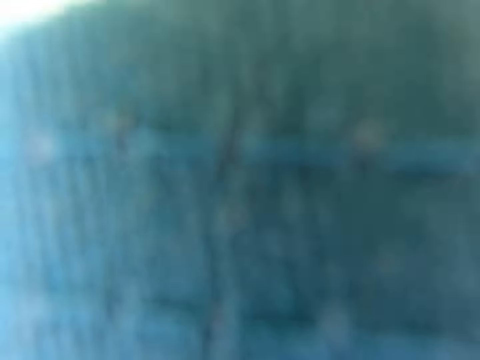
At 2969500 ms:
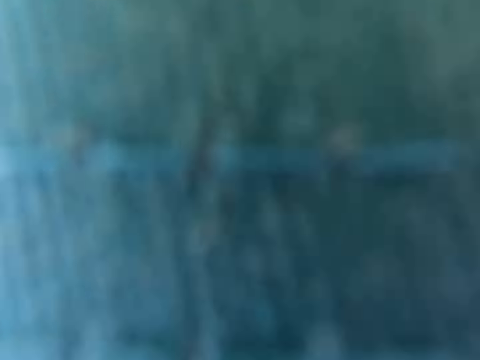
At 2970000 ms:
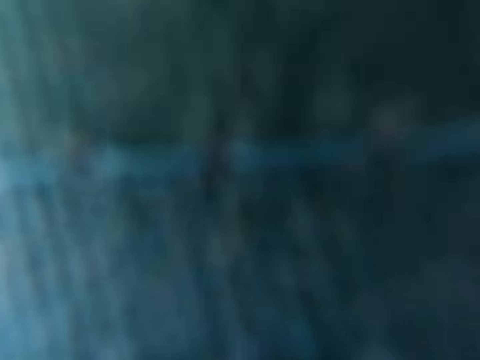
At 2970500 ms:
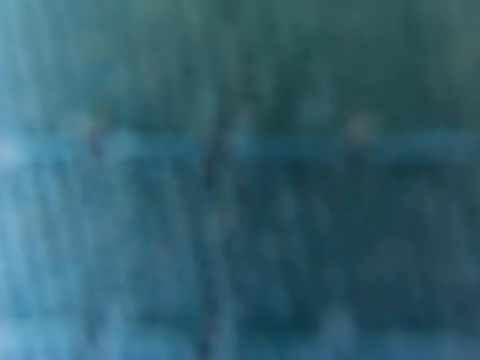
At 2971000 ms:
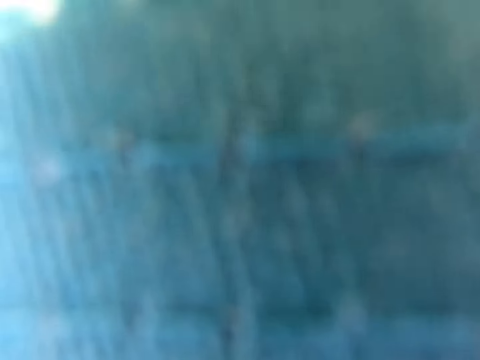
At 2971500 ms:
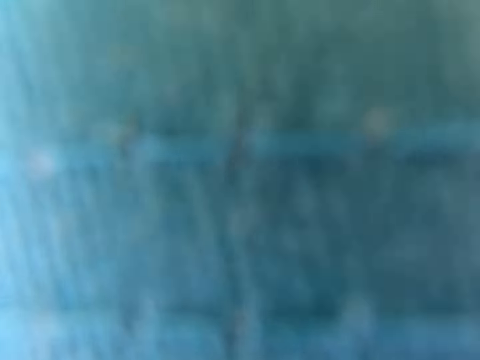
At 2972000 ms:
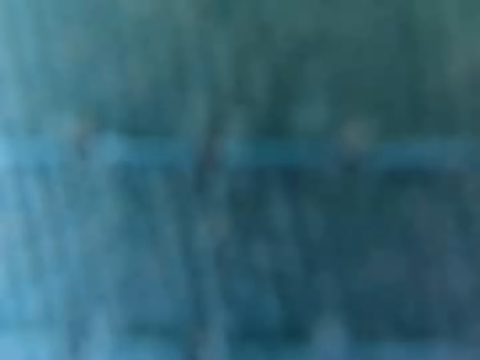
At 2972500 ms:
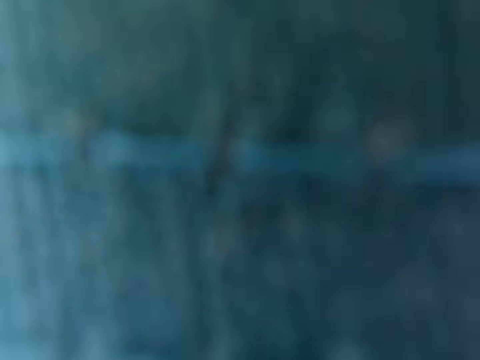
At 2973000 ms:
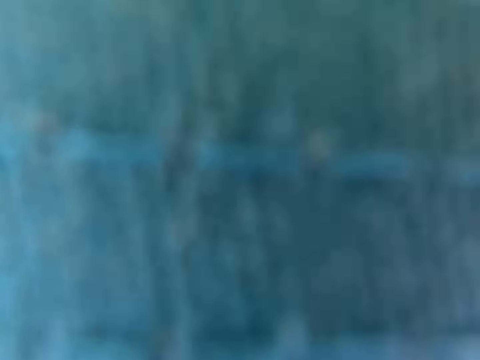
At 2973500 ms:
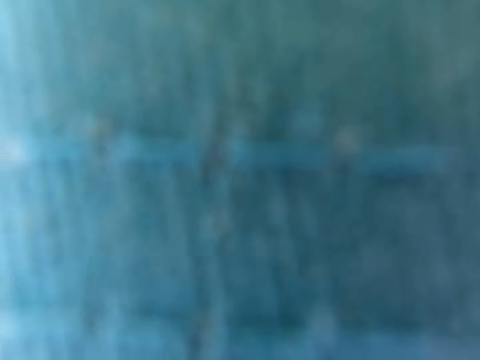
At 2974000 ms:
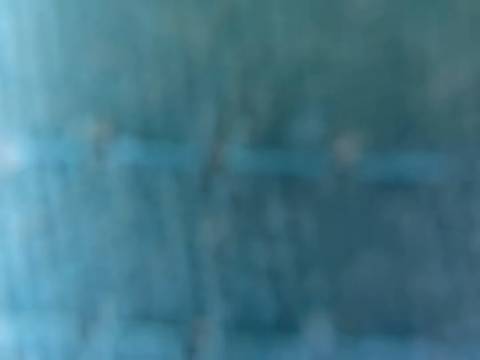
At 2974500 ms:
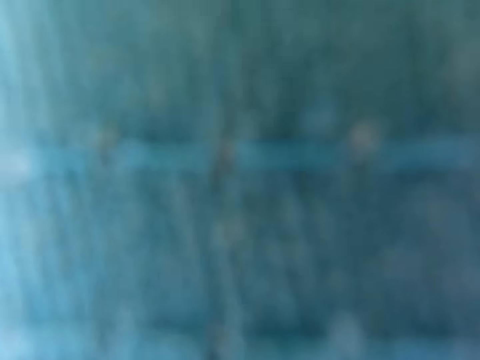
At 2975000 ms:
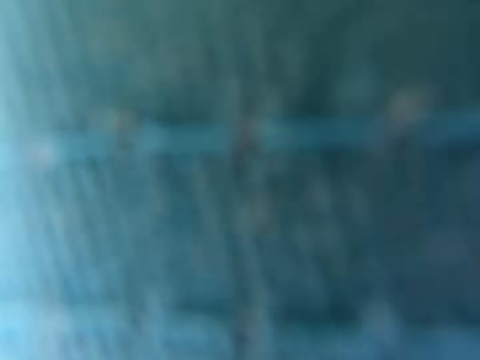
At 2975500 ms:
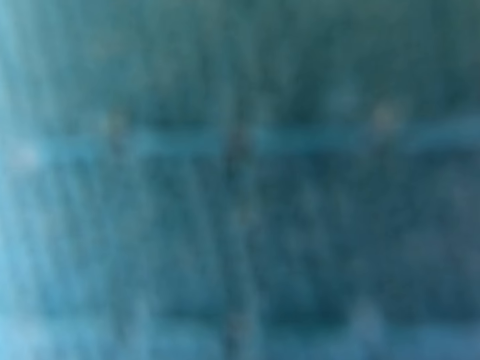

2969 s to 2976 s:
The camera wearer walks around on the golf club compound.

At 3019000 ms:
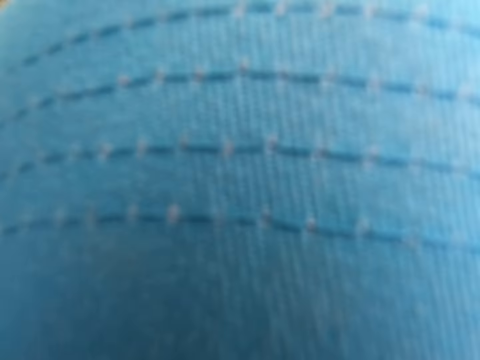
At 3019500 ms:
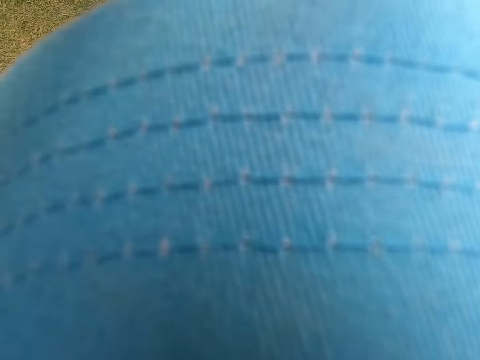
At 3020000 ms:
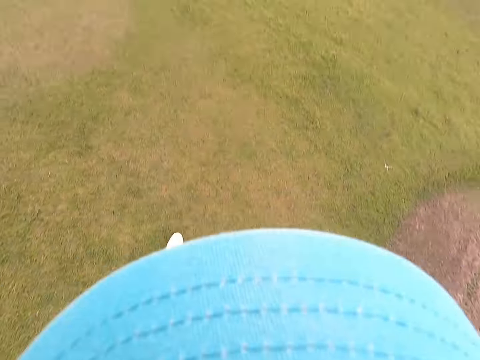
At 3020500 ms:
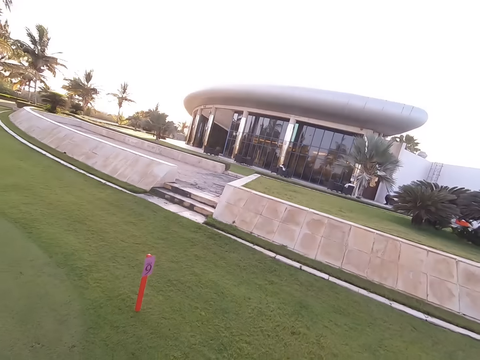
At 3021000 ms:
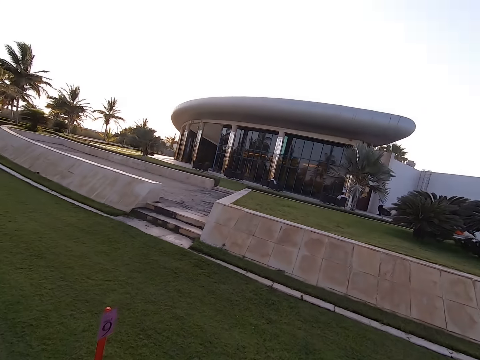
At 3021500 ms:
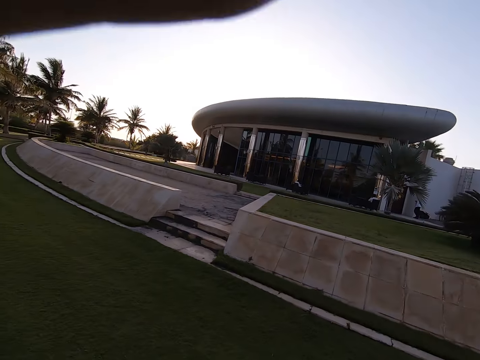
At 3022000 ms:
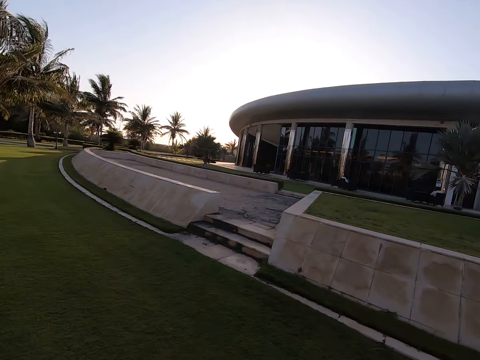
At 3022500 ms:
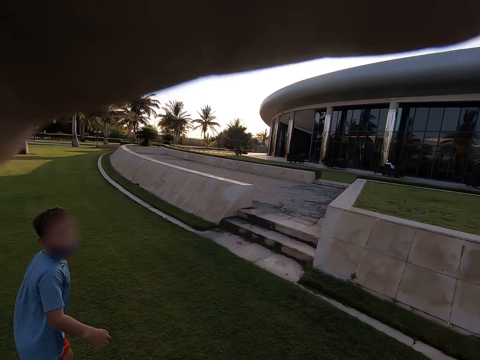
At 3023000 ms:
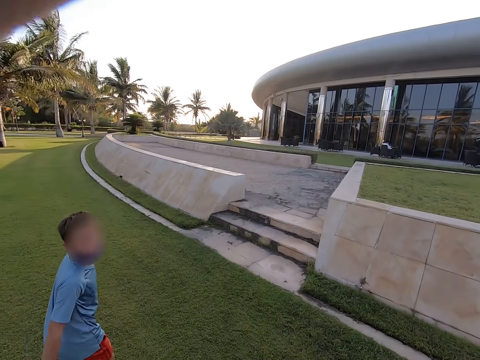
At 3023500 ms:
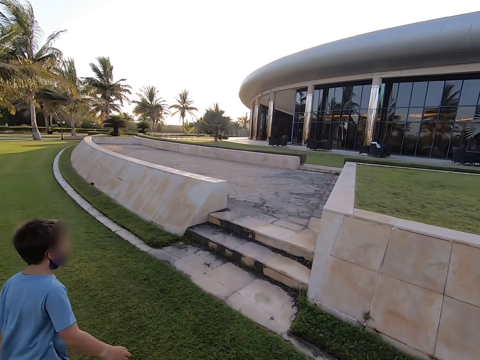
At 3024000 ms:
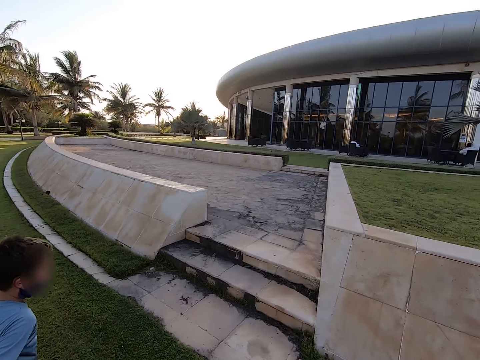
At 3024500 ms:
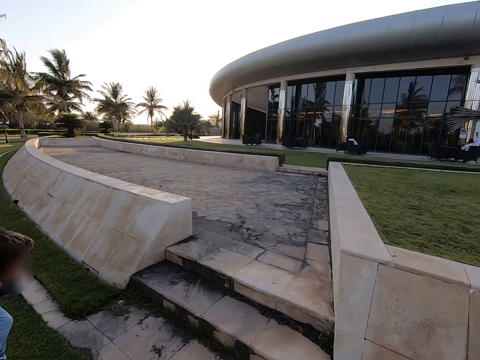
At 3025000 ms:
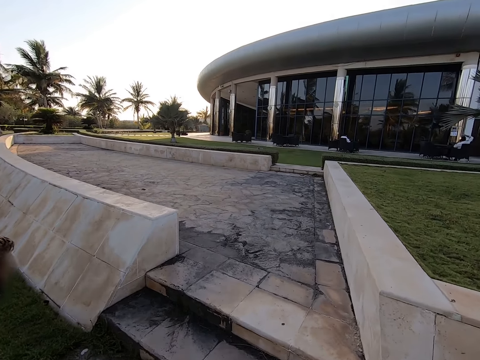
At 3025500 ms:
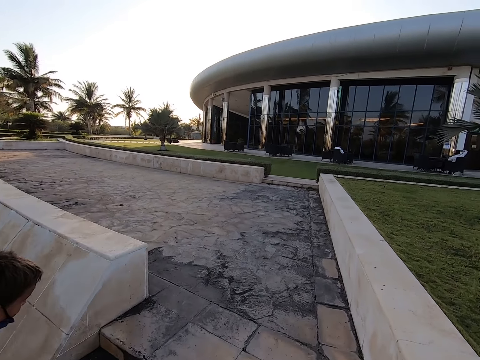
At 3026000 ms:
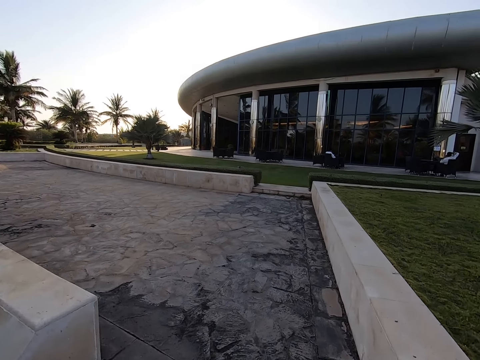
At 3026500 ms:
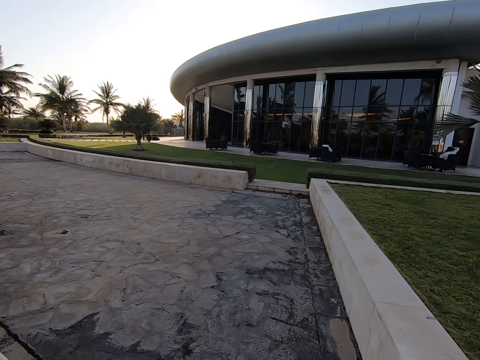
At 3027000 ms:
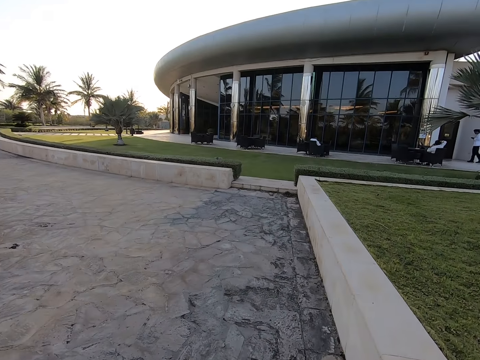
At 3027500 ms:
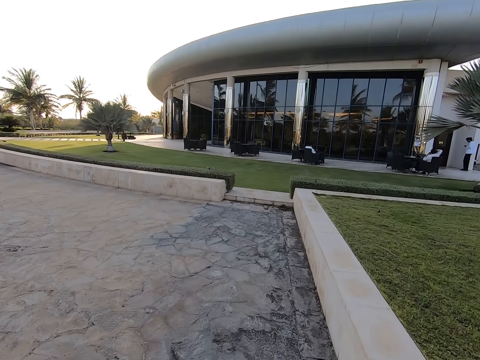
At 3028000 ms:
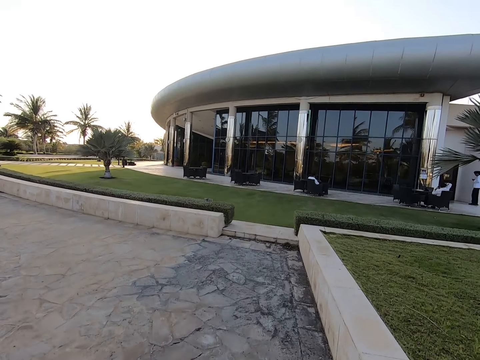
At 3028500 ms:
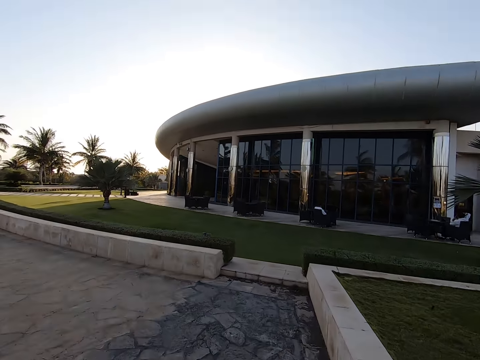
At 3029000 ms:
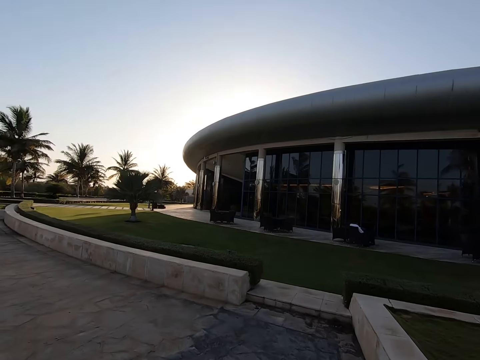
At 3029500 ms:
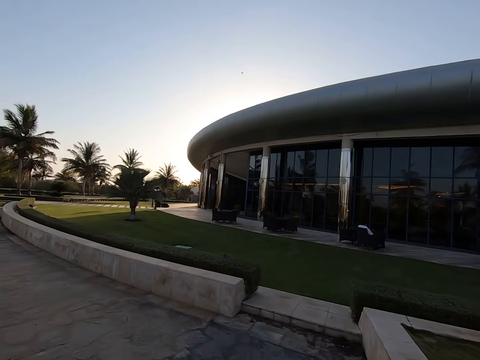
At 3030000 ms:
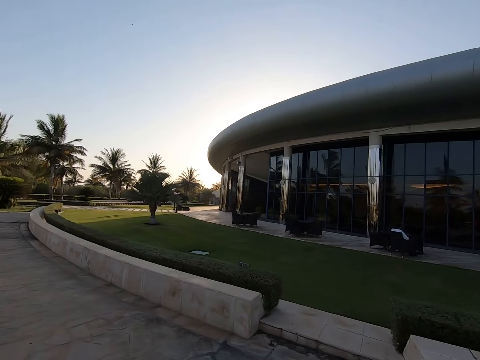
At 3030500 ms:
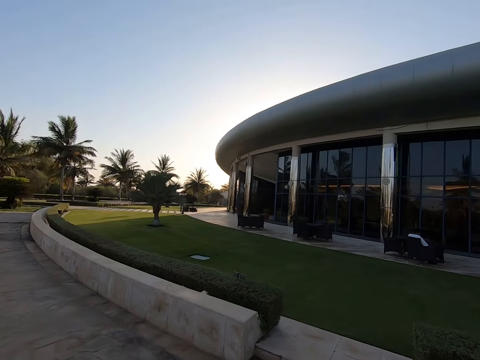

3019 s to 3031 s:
The camera wearer walks towards the building. They adjust the camera. A person looks at the camera wearer. The person walks around. The camera wearer walks towards the building. They walk around.

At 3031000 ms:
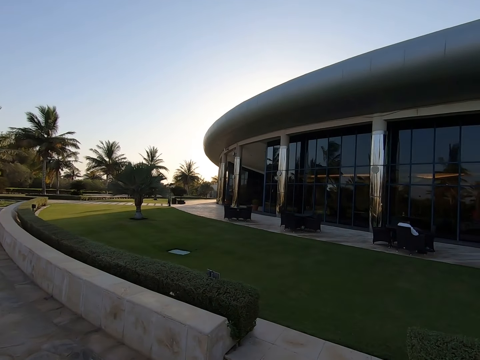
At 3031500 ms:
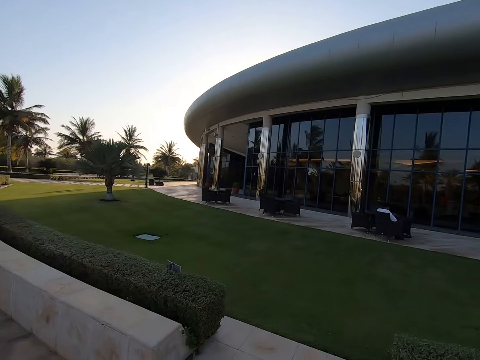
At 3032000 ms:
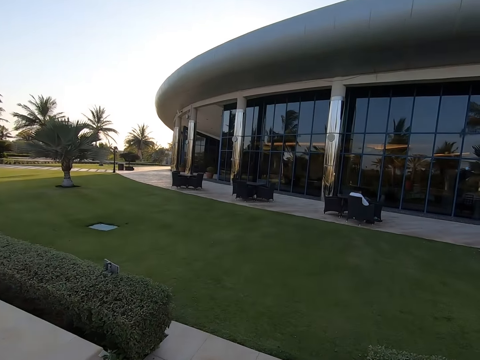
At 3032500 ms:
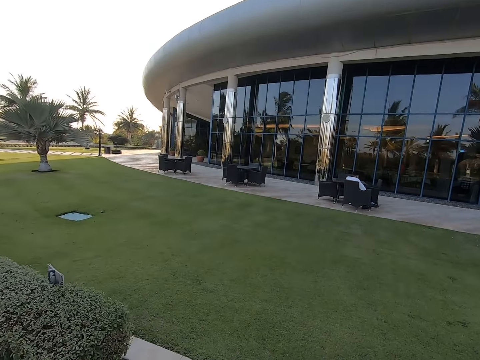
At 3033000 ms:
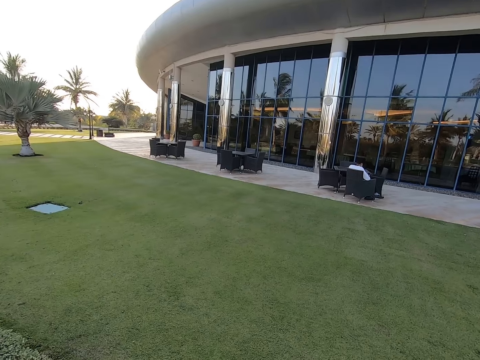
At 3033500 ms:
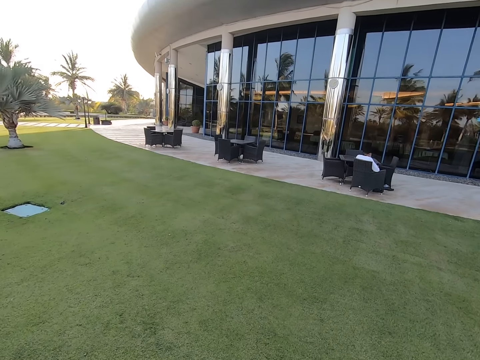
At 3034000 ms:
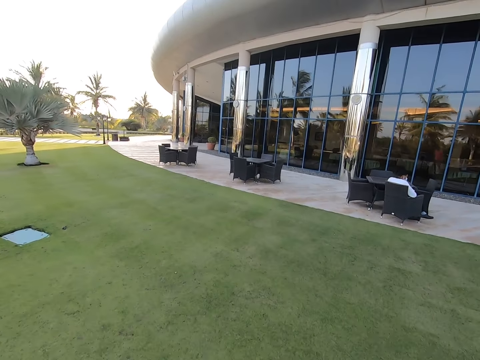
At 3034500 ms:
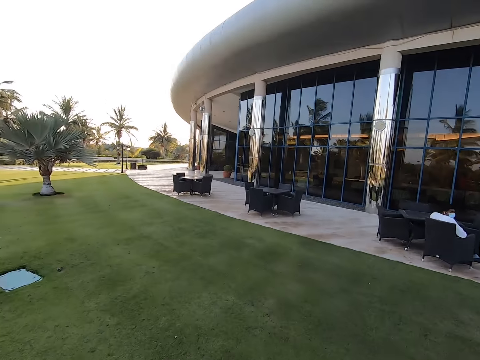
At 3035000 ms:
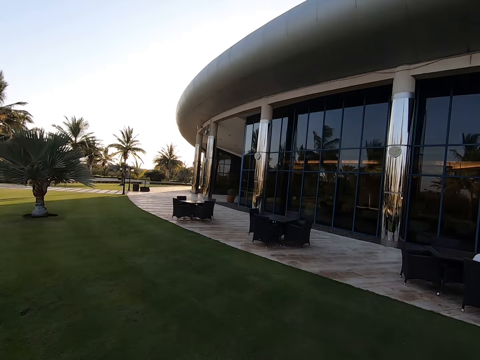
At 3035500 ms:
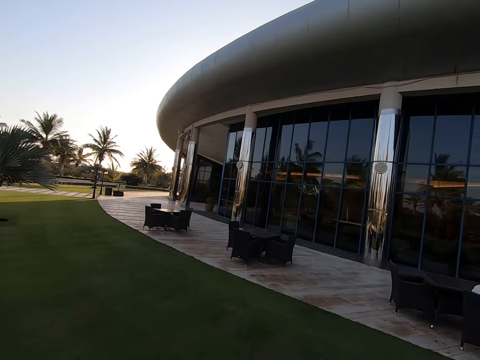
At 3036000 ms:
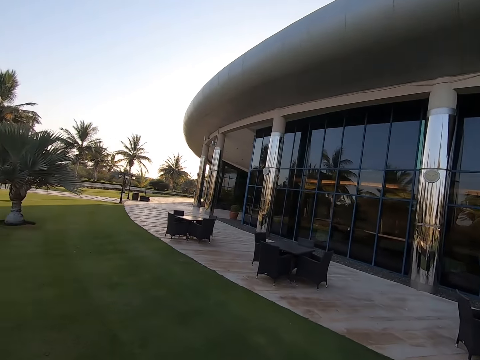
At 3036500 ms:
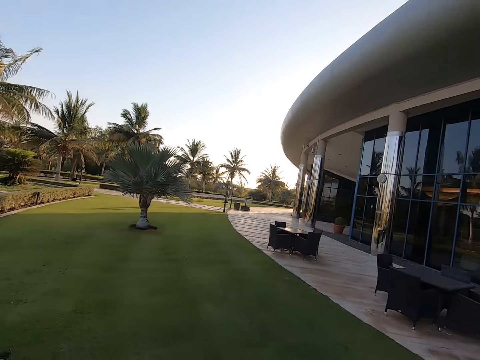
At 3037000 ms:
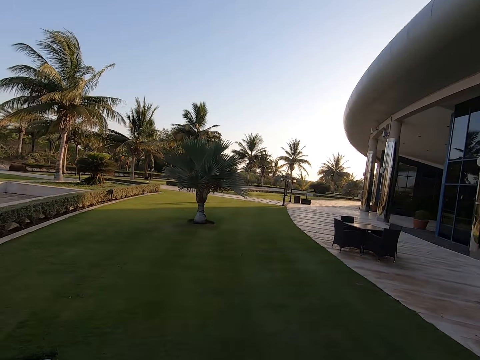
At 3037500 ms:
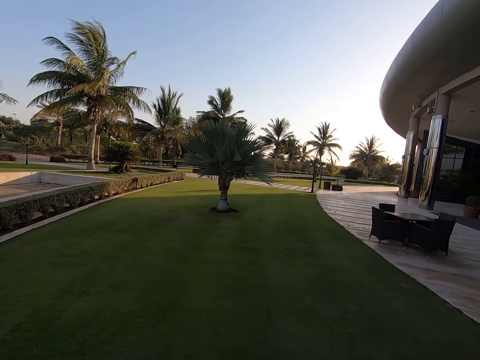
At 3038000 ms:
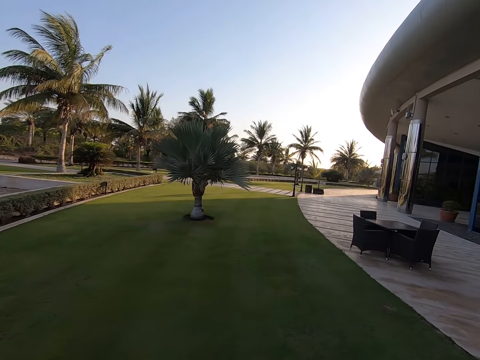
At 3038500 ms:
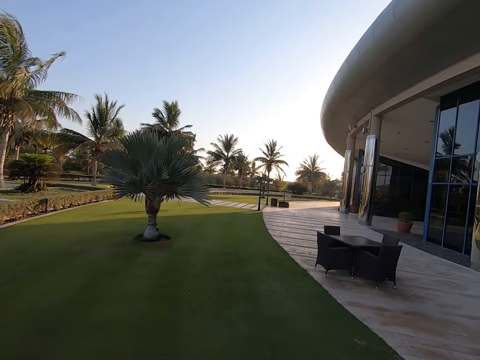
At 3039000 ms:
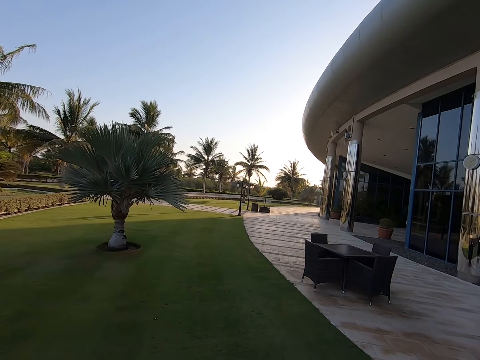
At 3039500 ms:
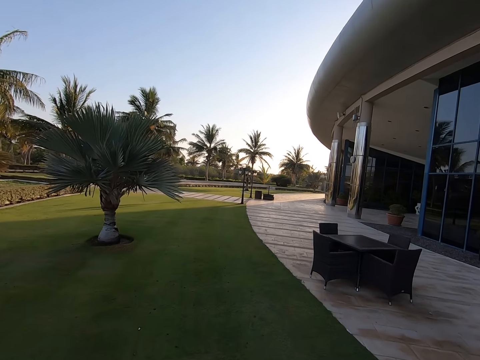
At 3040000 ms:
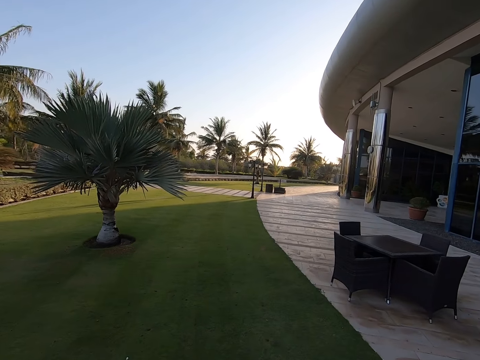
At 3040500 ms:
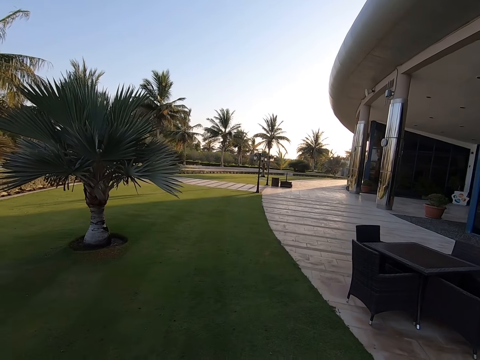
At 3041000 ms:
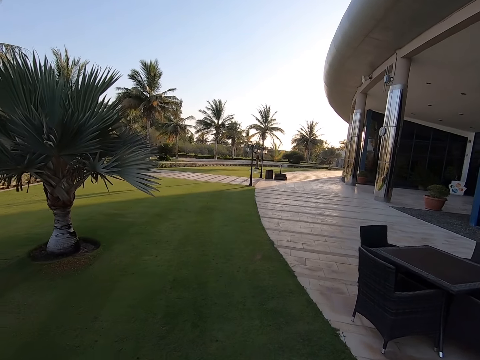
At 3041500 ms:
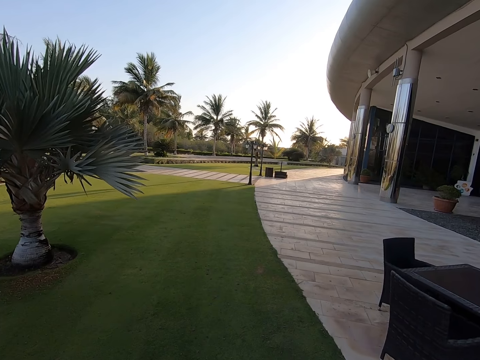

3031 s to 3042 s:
The camera wearer stares around the golf club compound. The camera wearer and the person walk around.
